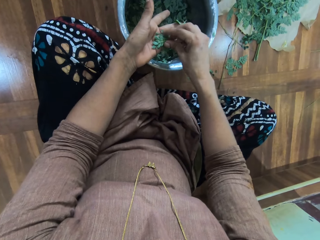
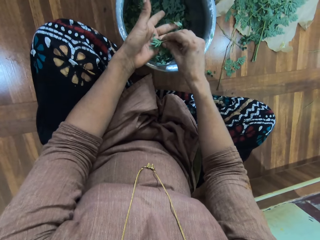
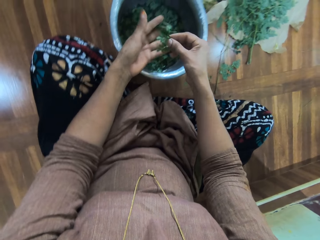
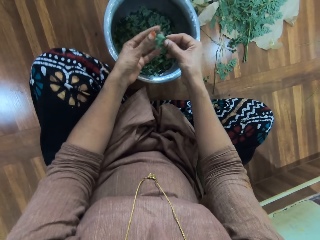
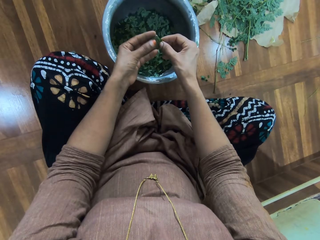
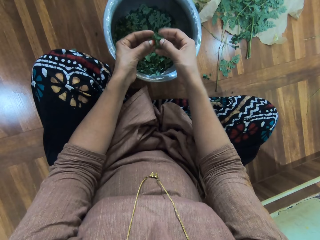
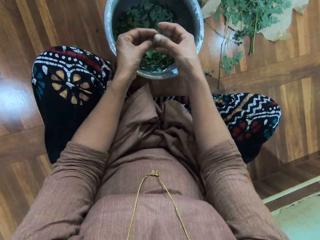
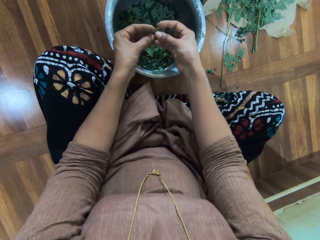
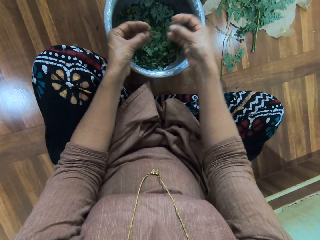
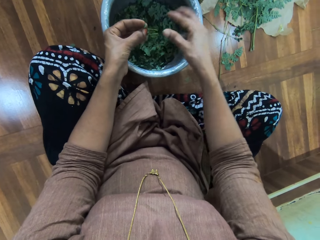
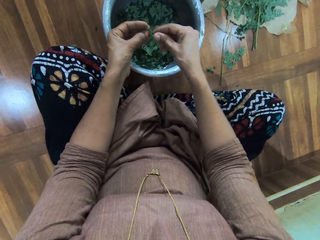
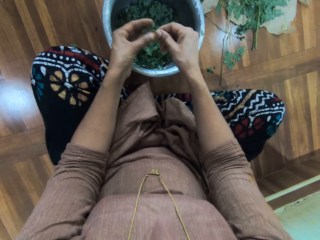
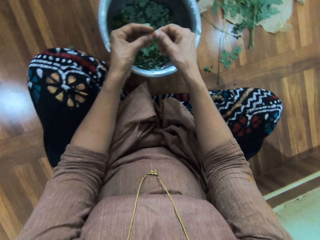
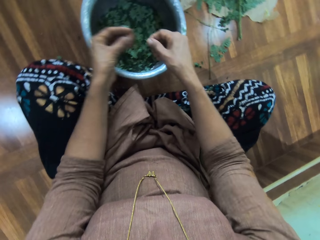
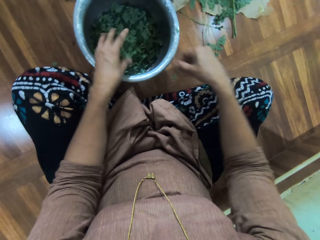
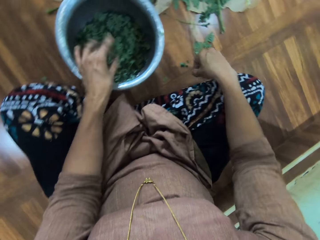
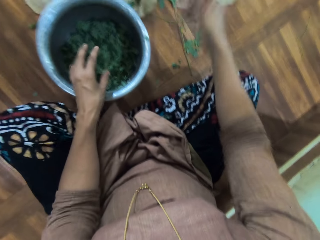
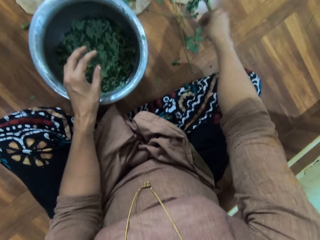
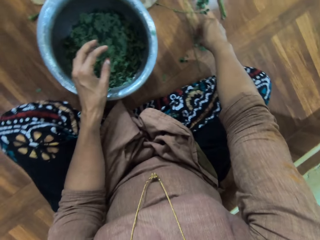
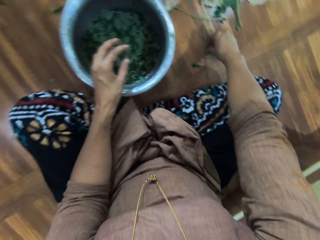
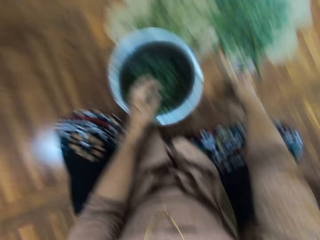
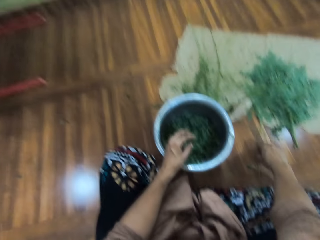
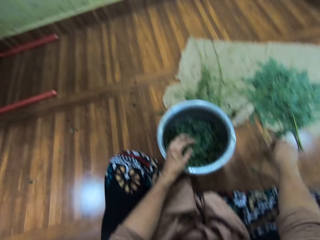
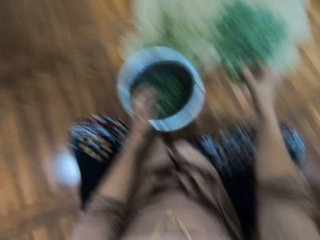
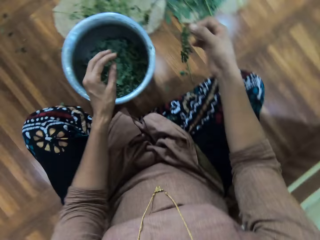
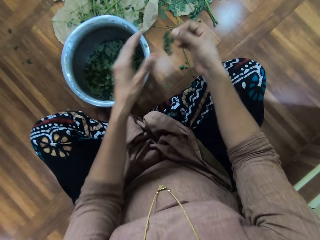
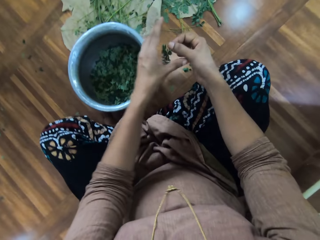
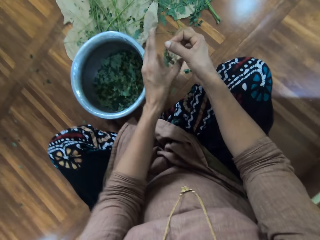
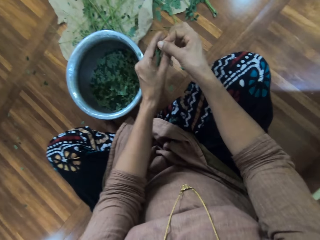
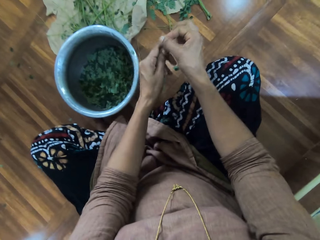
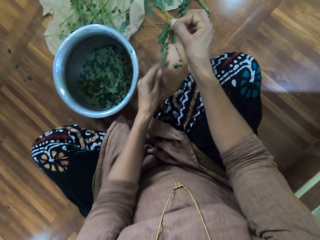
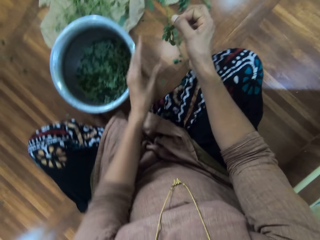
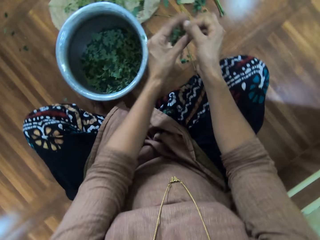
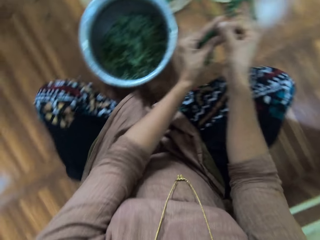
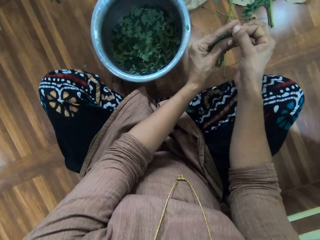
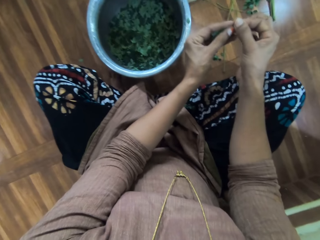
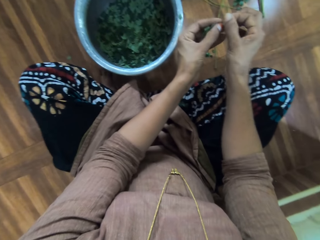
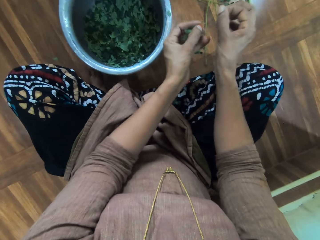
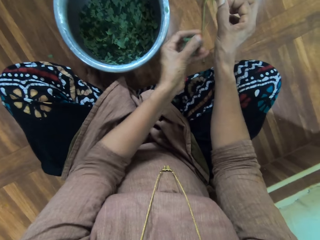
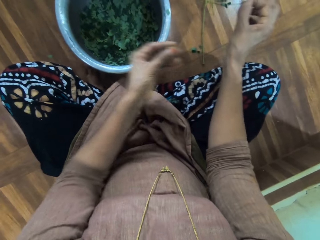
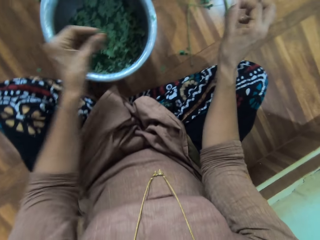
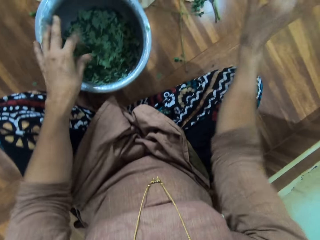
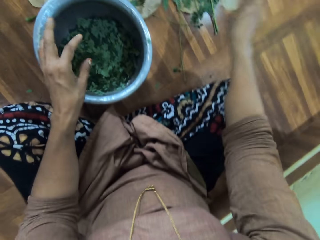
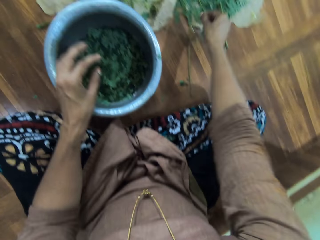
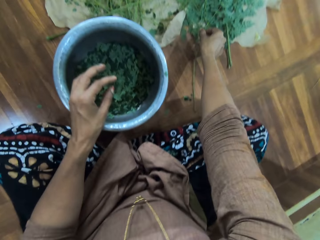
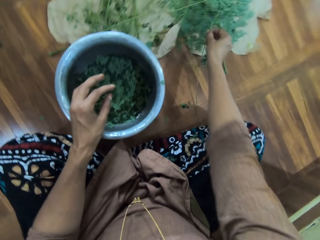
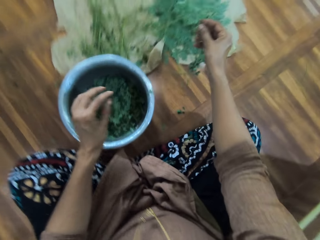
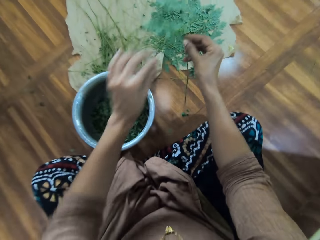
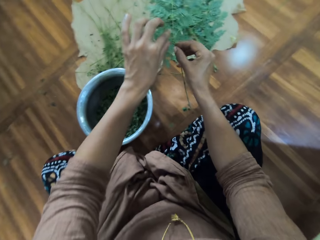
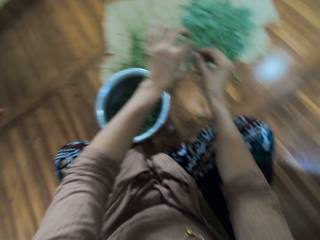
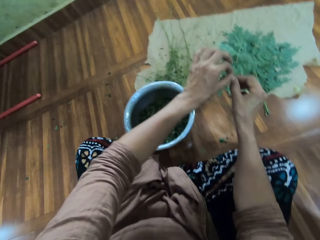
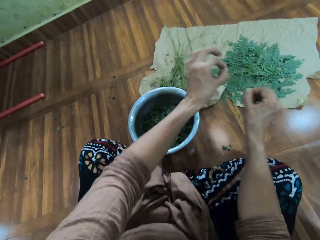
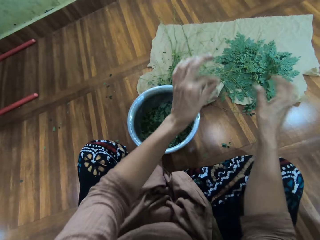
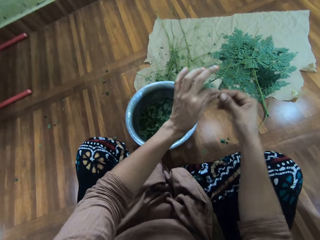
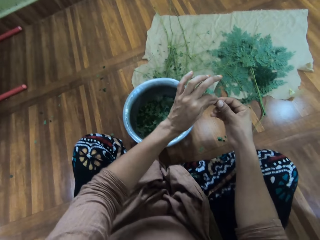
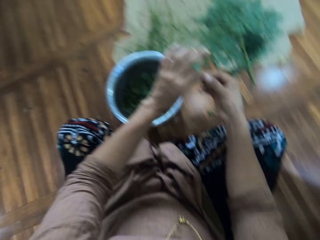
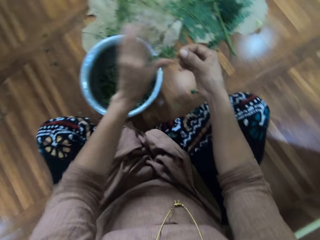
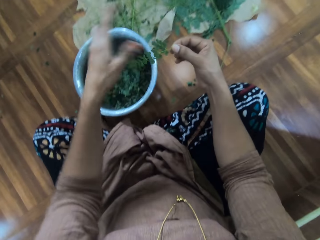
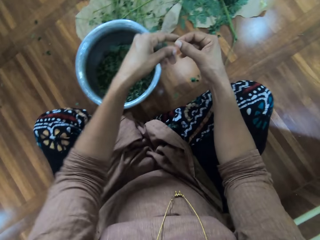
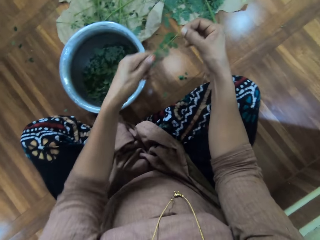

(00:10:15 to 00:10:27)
The camera wearer picks up the branch or stalk in her left hand. She holds the branch with both her hands. She removes the leaves from the branch. She throws the leaves in her right hand in the pot. She holds the branch with both her hands. She removes the leaves from the branch. She throws the leaves in her left hand in the pot. She throws the branch on the floor. She picks up another branch. She talks to a man. She rubs the leaves on the branch with her left hand. She removes the leaves from the branch. She throws the leaves in her left hand in the pot. She throws the branch on the floor. She picks up another branch. She talks to the man. She cuts a part of the branch with her left hand. She breaks the leaf stalk. She throws the branch on the floor. She holds the branch with both her hands.

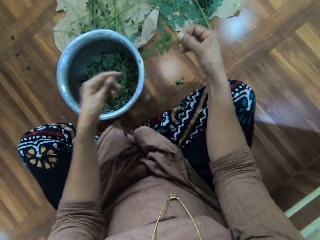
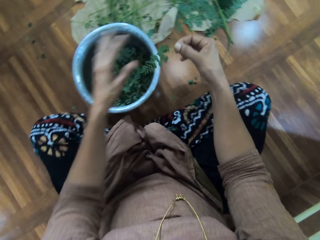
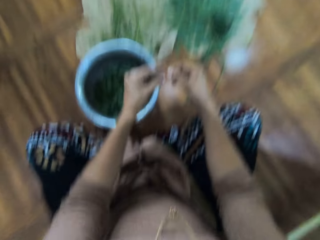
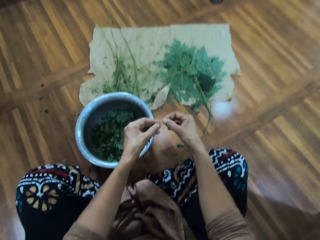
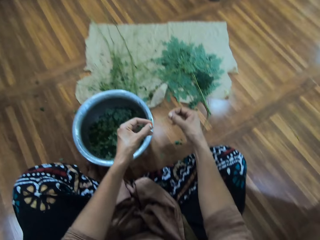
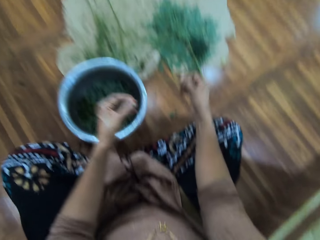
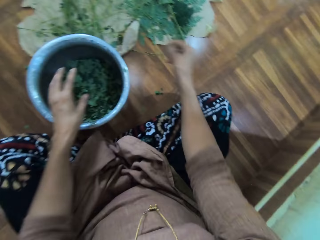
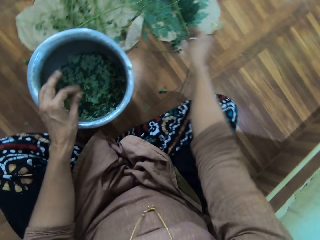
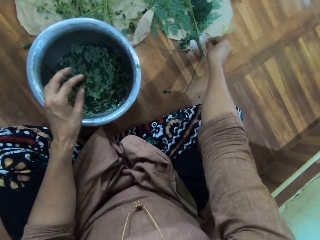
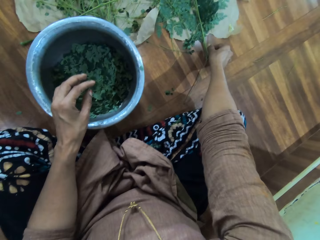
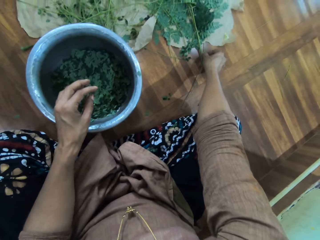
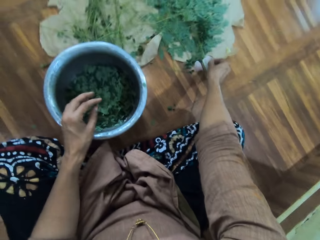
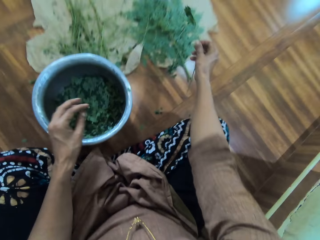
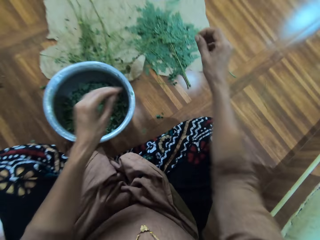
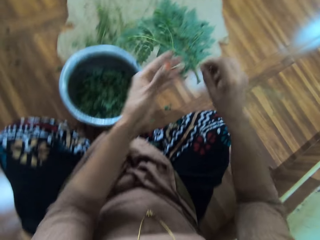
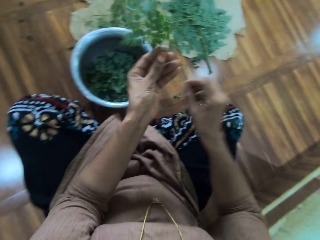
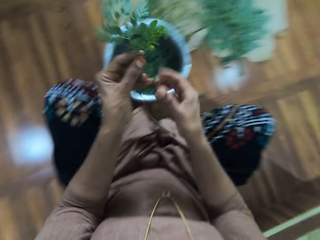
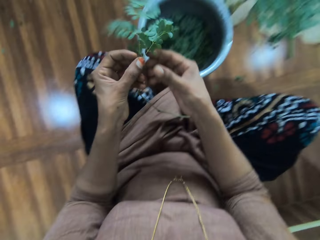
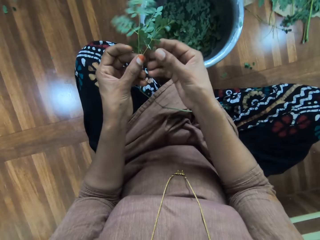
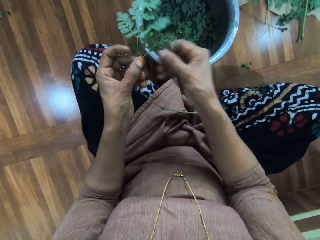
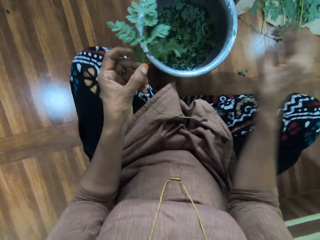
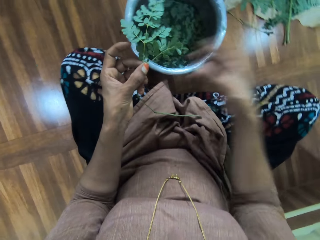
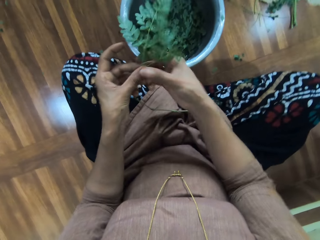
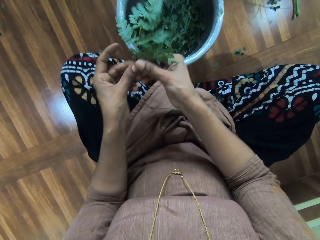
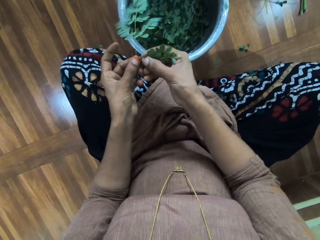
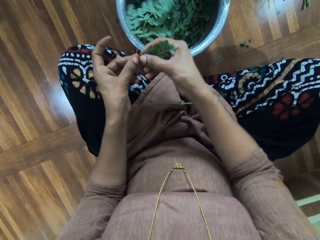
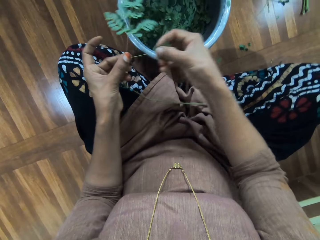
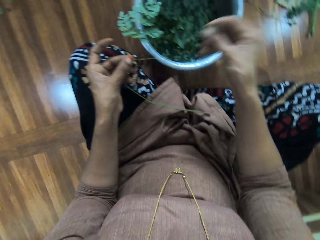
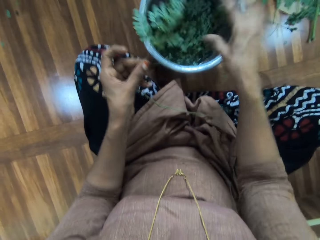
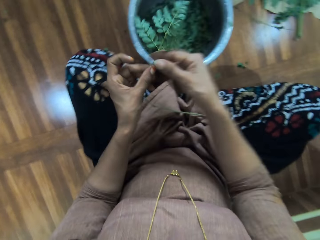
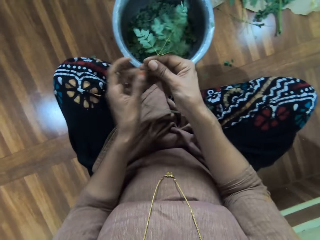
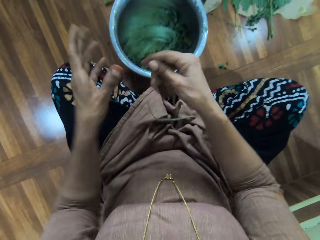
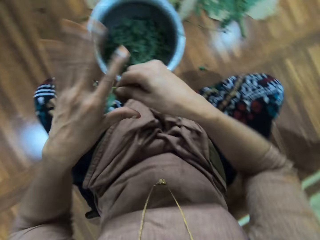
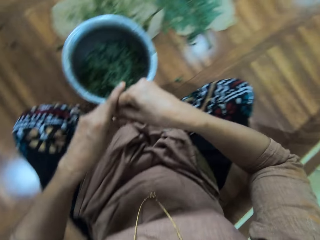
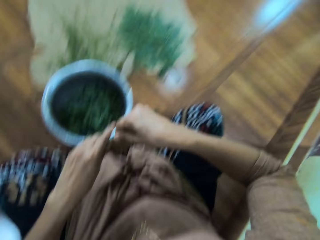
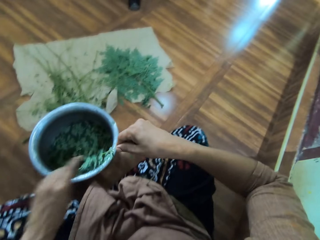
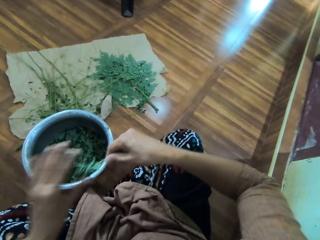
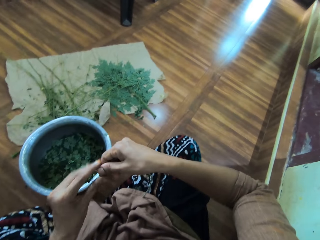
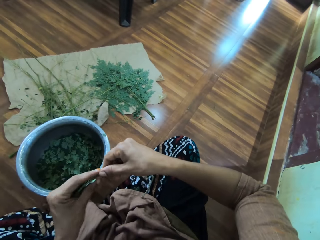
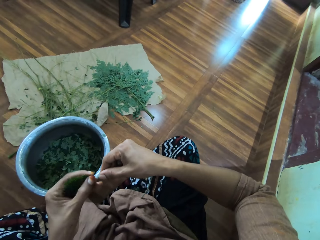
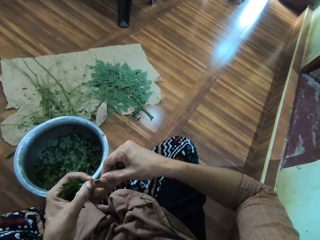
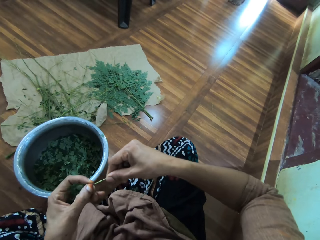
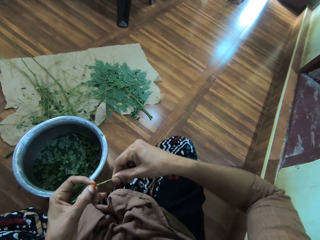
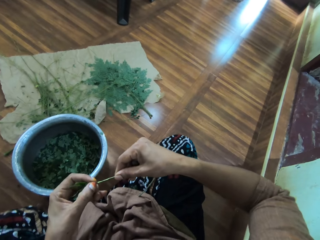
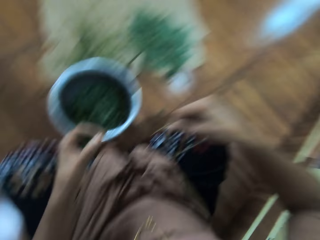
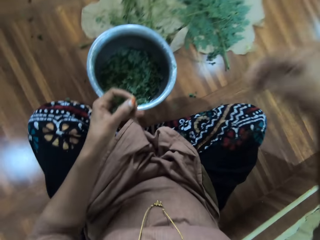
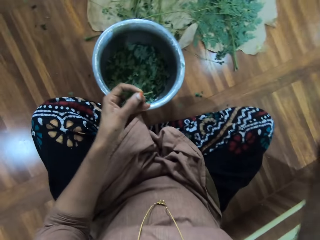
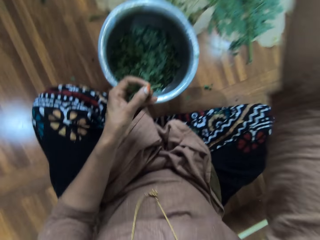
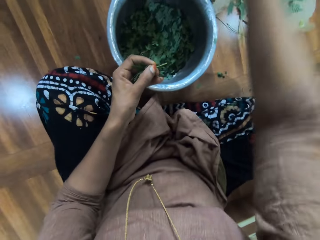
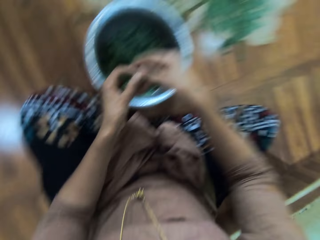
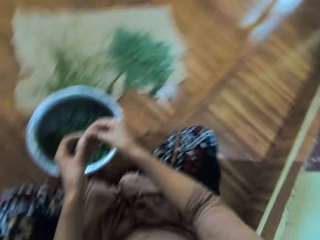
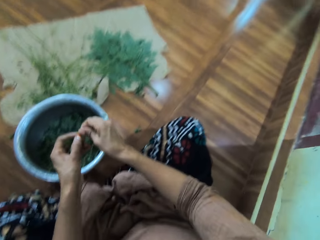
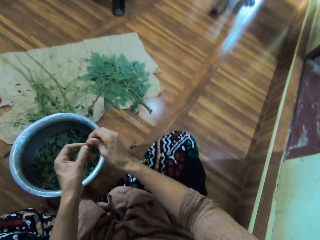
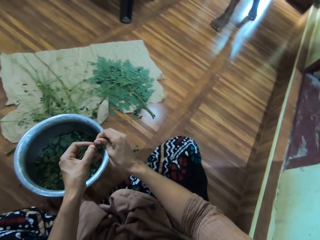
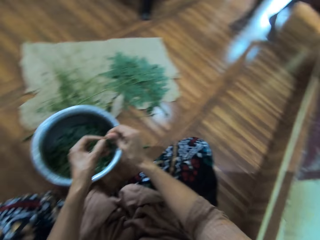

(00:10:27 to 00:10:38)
The camera wearer rubs the leaves on the branch with her left hand. She talks to a man. She removes the leaves from the branch. She throws the leaves in her left hand in the pot. She throws the branch on the floor. The man talks to the camera wearer. The camera wearer picks up another branch. She places the branch in her left hand. She removes the fruit from the branch. She throws the branch on the floor. She talks to the man. She holds the branch with both her hands. She removes the leaves from the branch. She throws the leaves in her right hand in the pot. She holds the branch with both her hands. The man talks to the camera wearer. The camera wearer rubs the leaves on the branch with her left hand. She talks to the man. She removes the leaves from the branch. The man talks to the camera wearer. The camera wearer throws the branch on the floor. She holds the branch with both her hands. She talks to the man.
